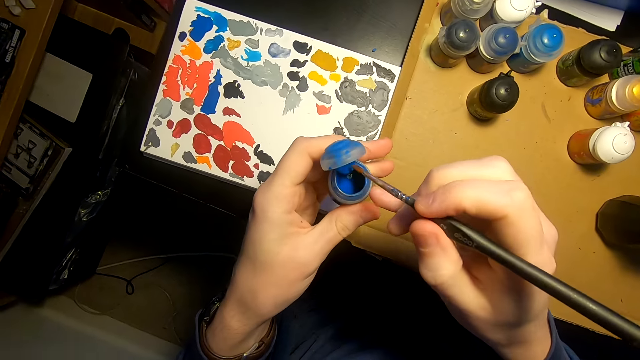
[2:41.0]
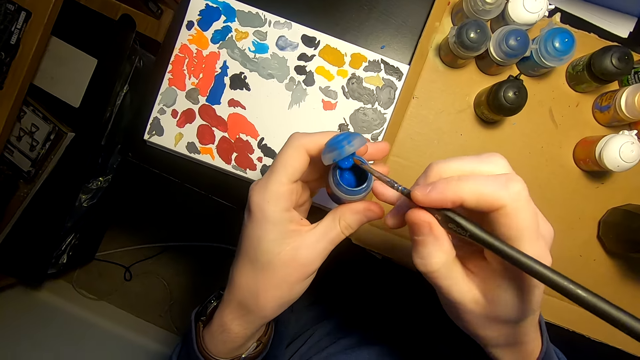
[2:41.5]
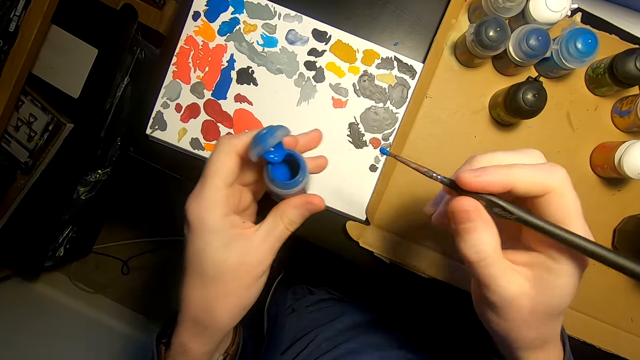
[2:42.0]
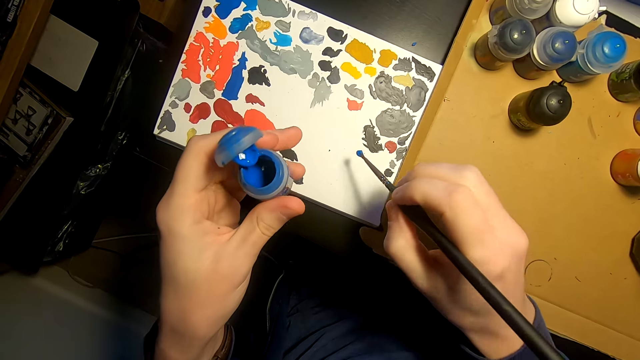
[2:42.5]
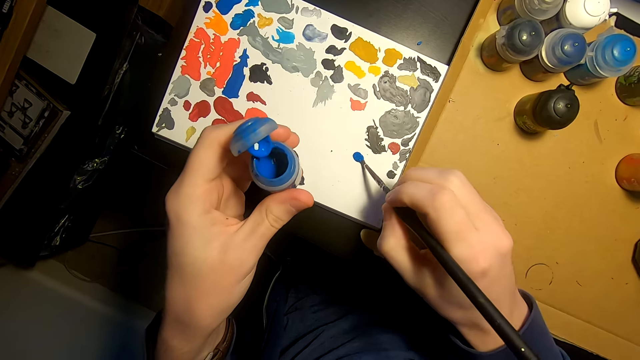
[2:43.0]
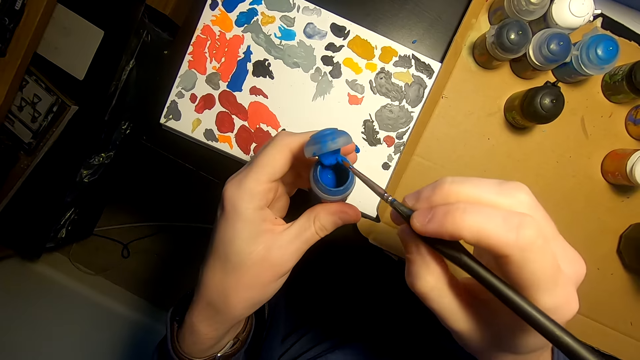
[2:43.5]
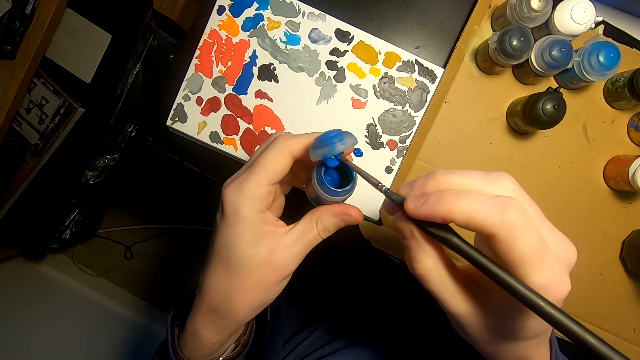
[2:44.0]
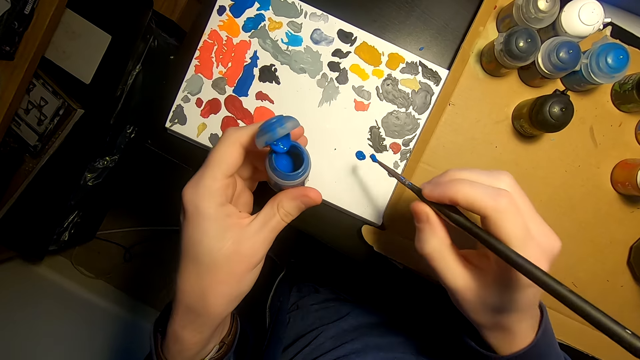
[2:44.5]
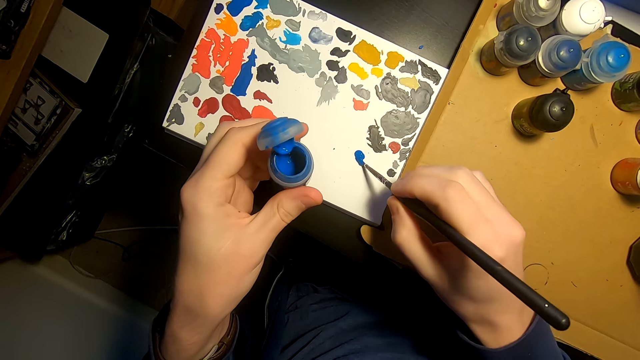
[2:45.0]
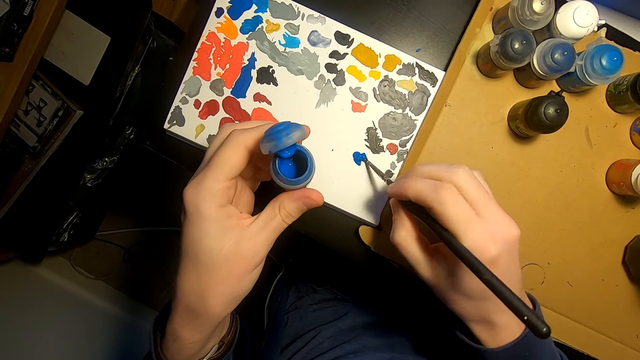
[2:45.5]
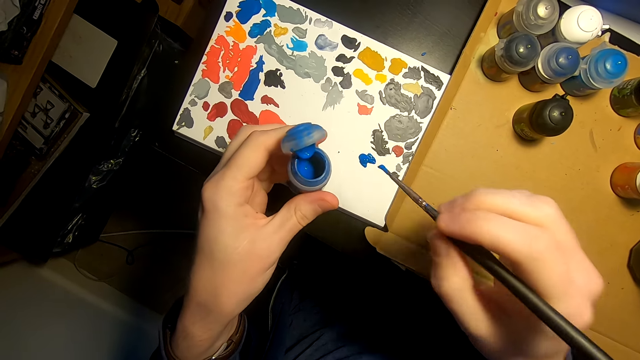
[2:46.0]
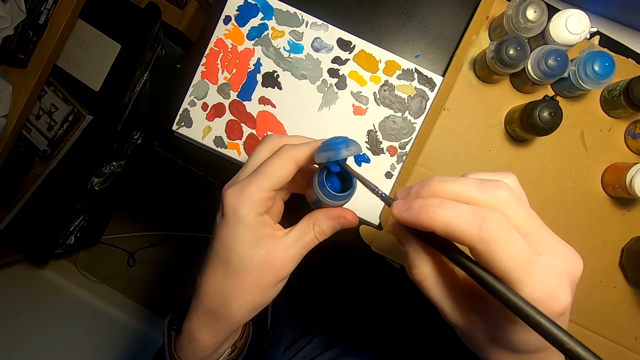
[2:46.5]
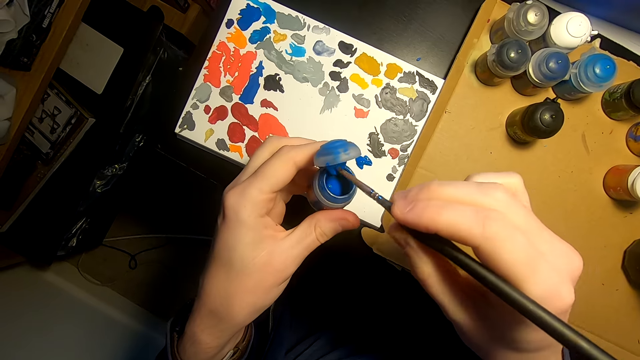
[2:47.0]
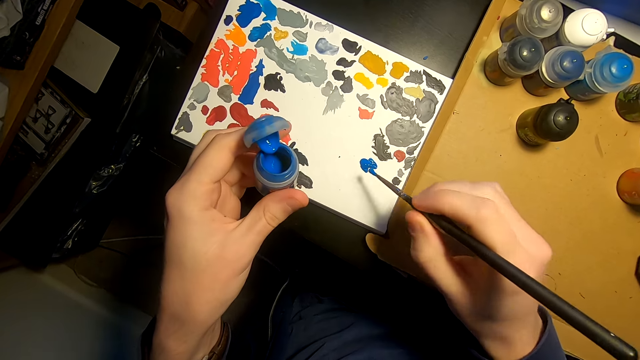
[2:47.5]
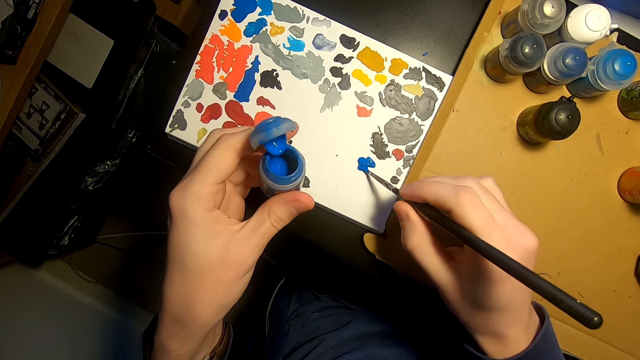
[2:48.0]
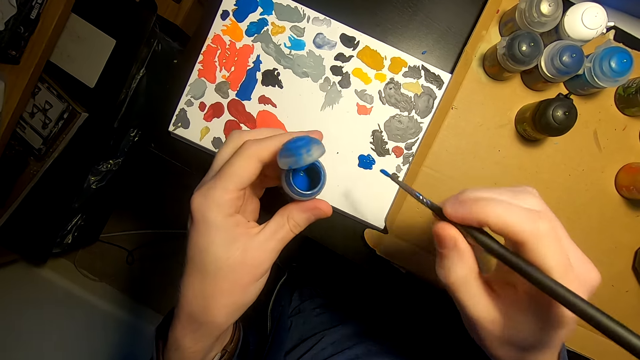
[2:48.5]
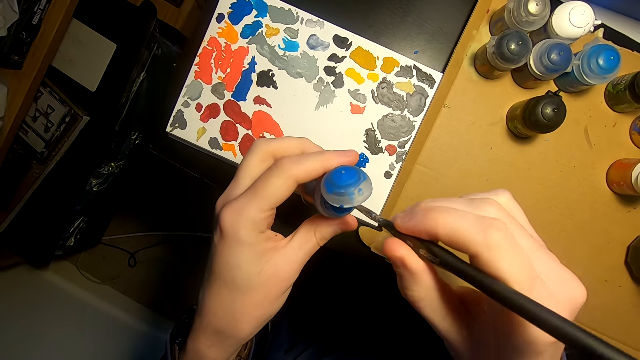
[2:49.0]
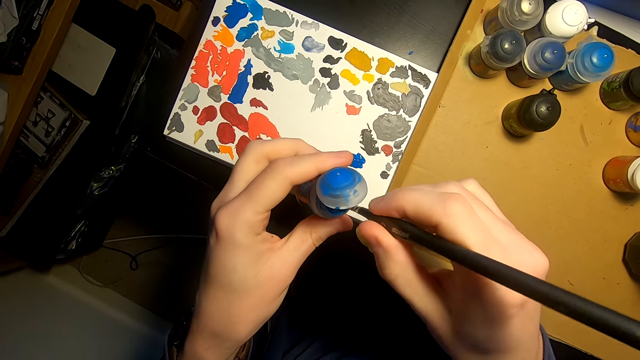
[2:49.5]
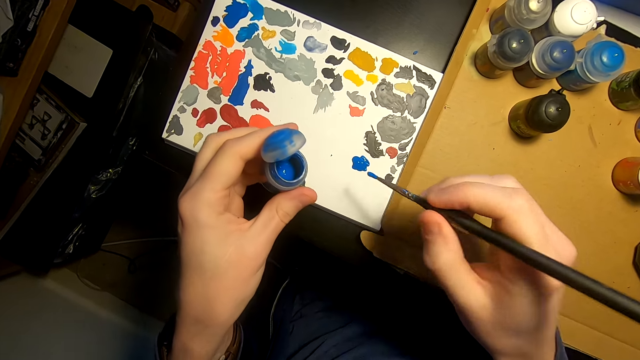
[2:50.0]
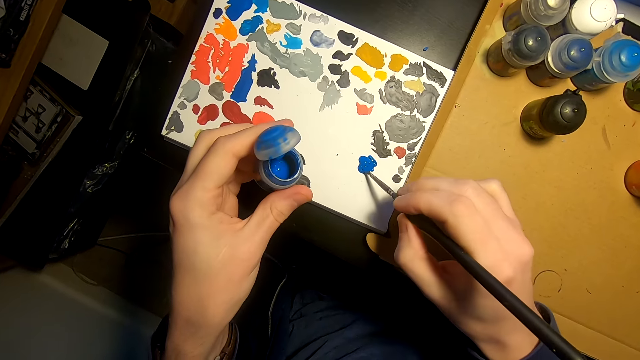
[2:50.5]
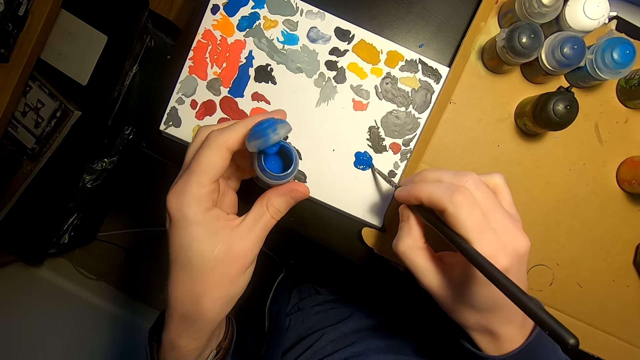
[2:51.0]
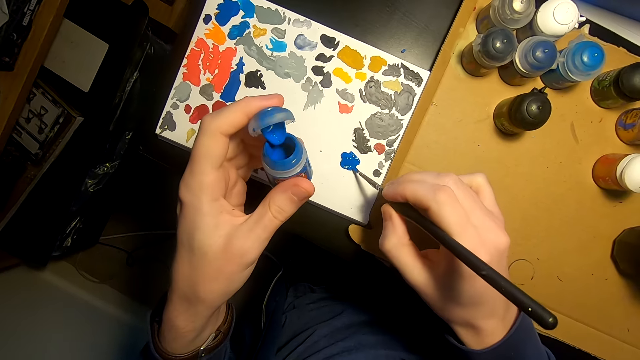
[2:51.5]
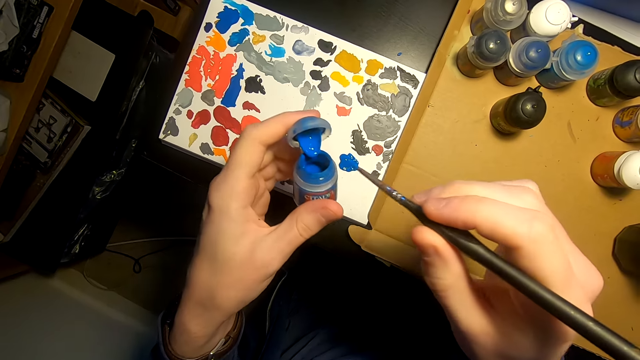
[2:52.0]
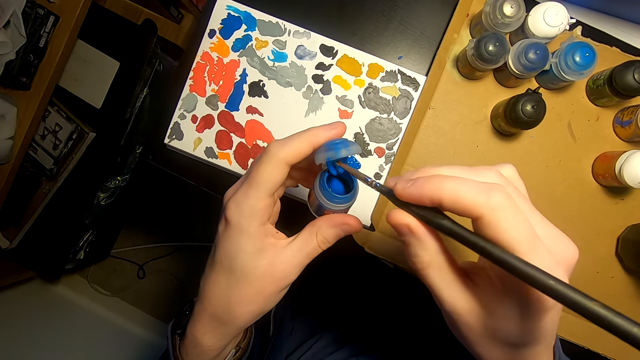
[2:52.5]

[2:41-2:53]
The camera wearer puts paints on the painting brush. They dip the paintbrush in the citadel. They put paints on a paper. They paint on the board. They dip the paintbrush in the citadel. They paint on the board. They dip the paintbrush in the color. They paint on the board.

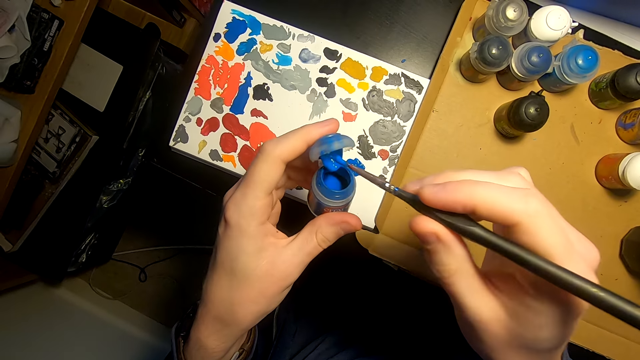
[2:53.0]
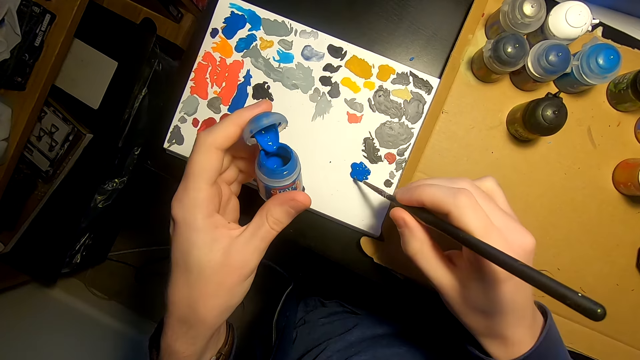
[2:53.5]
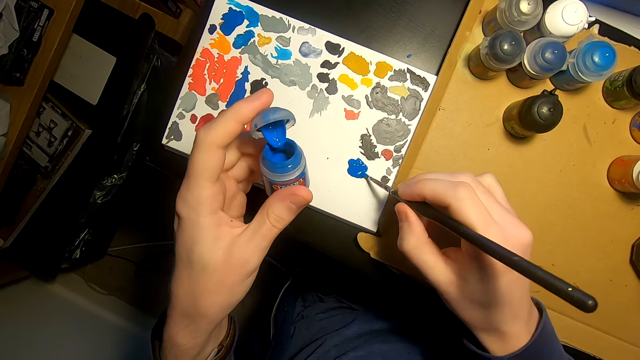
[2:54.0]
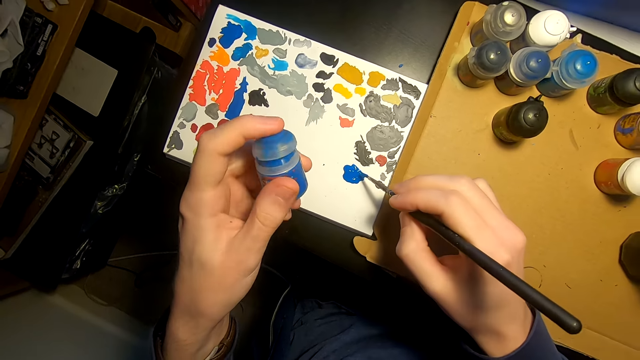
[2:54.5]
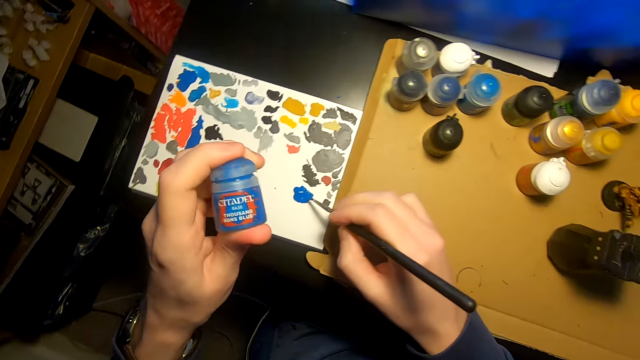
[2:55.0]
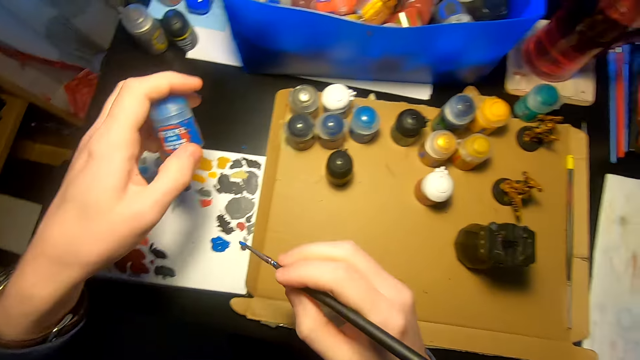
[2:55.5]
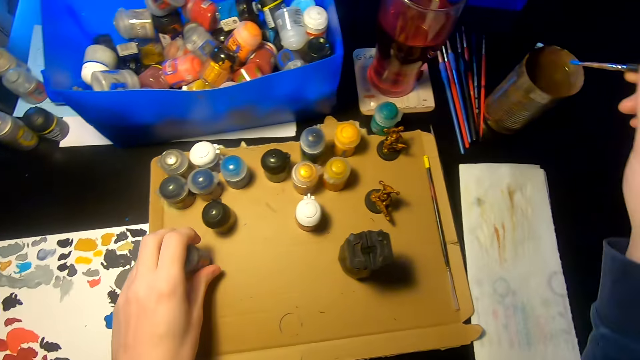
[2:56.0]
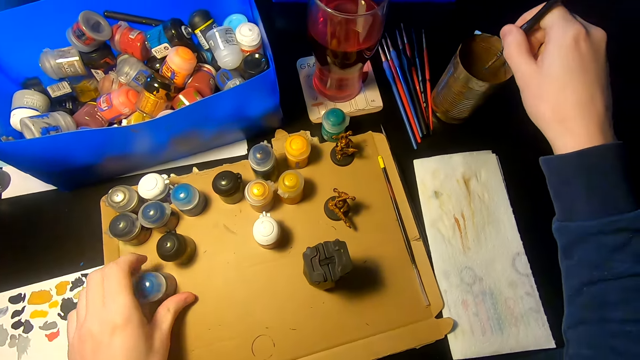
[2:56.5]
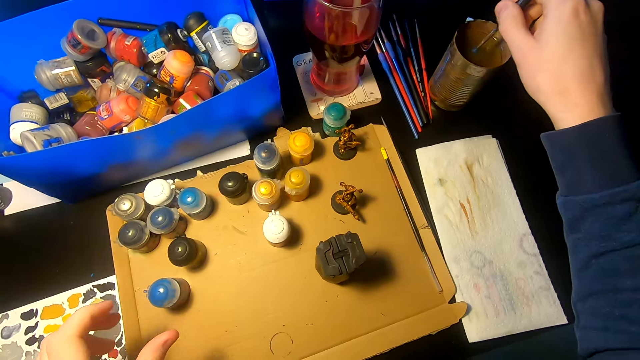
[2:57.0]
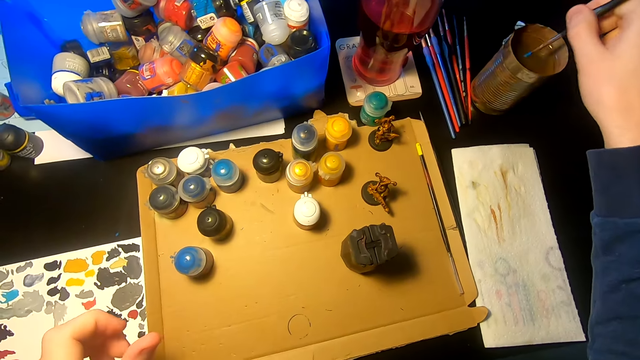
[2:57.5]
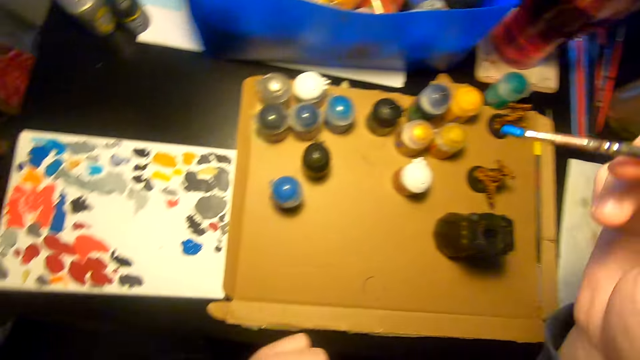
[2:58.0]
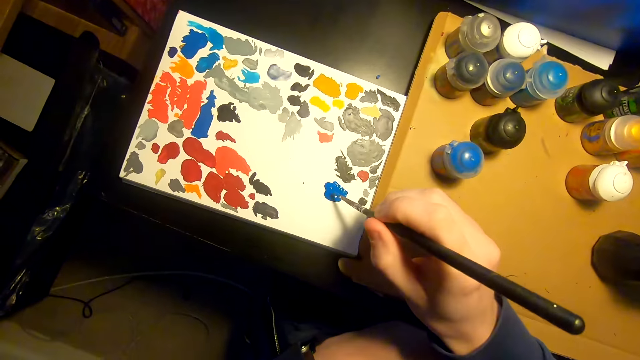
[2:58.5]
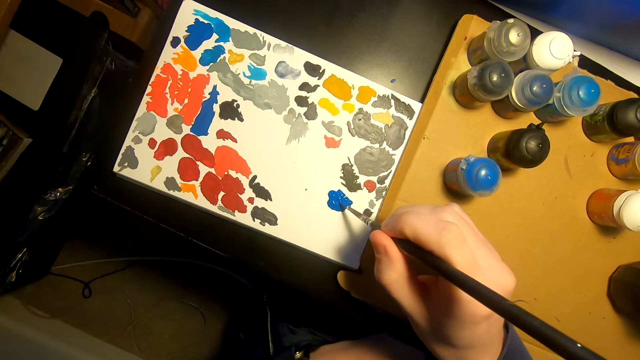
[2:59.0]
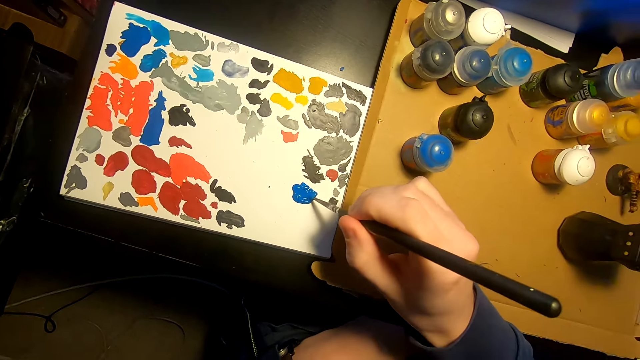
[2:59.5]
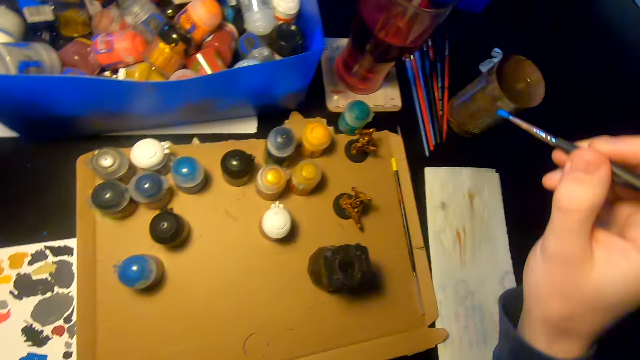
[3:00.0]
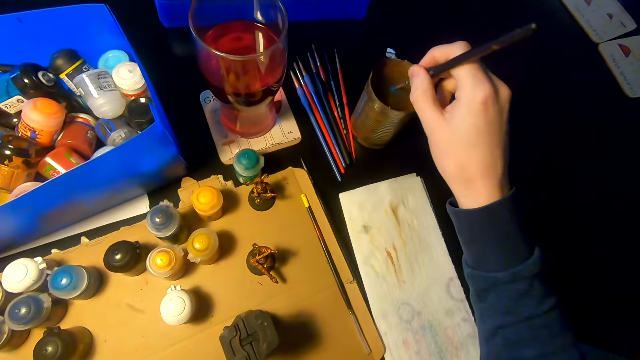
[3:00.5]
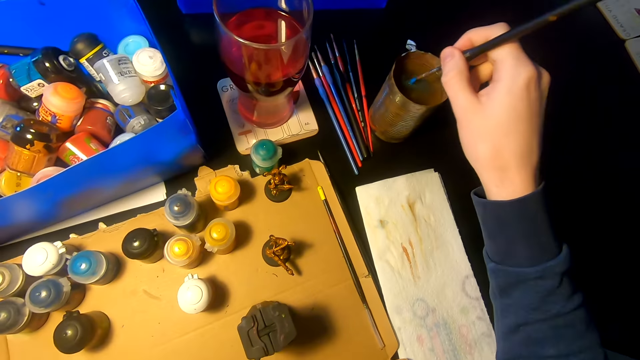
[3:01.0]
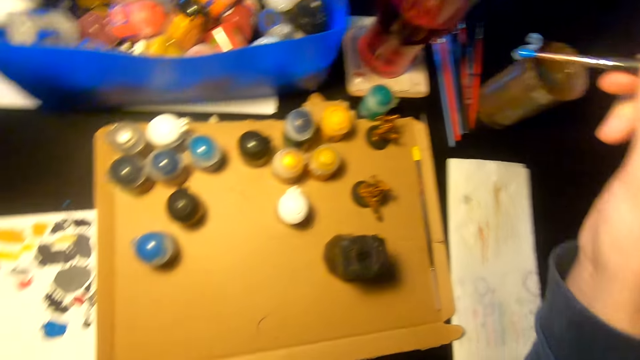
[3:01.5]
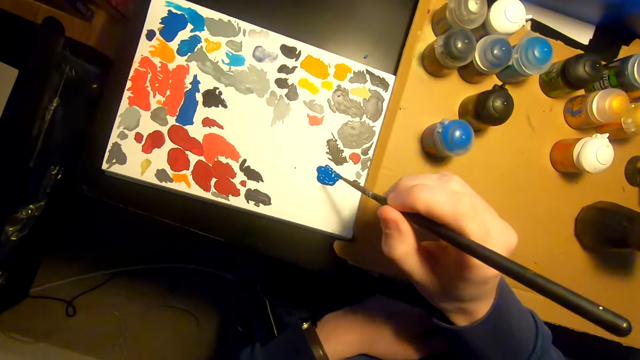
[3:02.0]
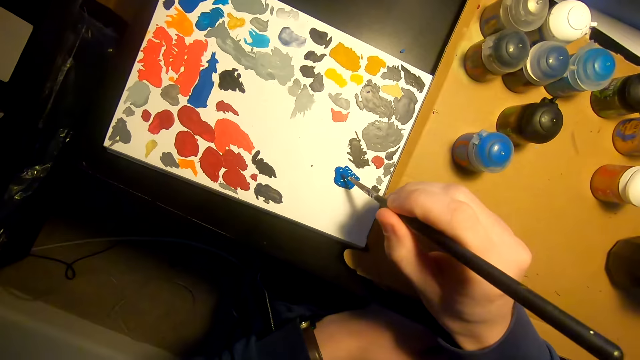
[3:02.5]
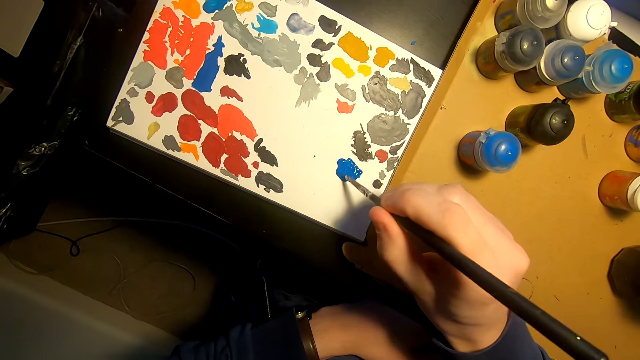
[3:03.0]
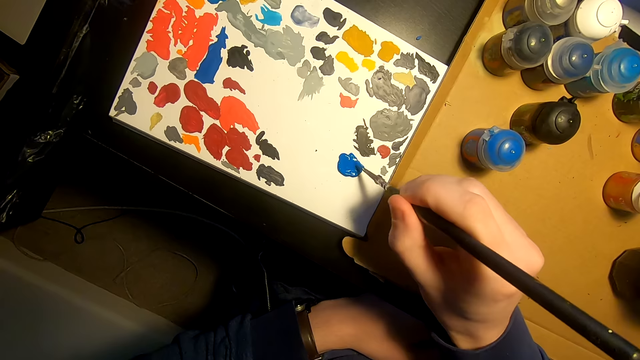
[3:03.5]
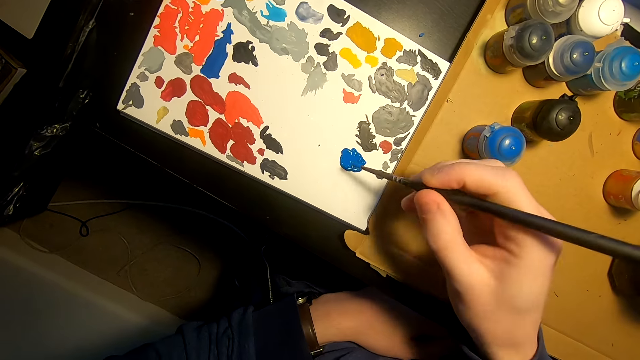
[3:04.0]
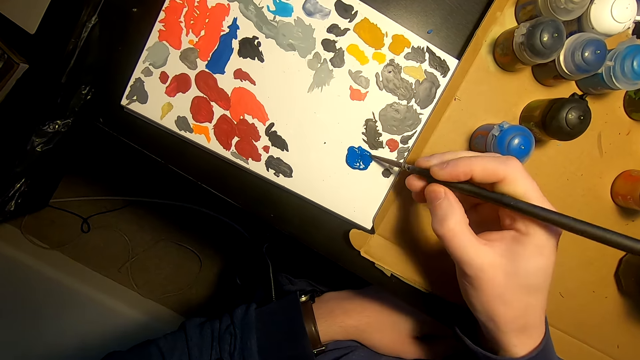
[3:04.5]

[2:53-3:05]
The camera wearer dips the paintbrush in the color. They paint on the board. They close the bottle of paints. They put the citadel on the table. They dip the painting brush in the paints or water. They mix the paints on the paper. They dip the painting brush in the paints. They mix the paints on the paper. They paint on the board.
